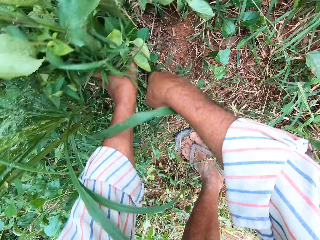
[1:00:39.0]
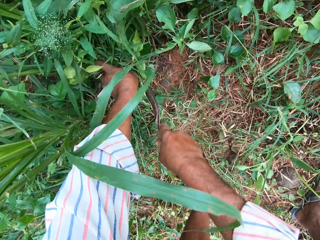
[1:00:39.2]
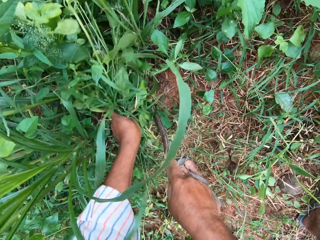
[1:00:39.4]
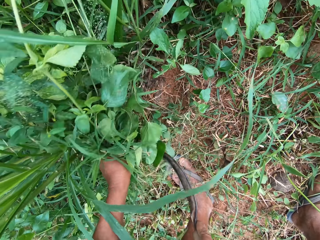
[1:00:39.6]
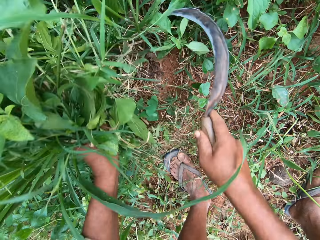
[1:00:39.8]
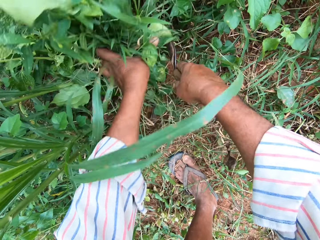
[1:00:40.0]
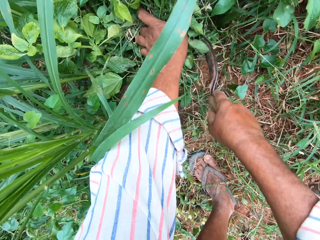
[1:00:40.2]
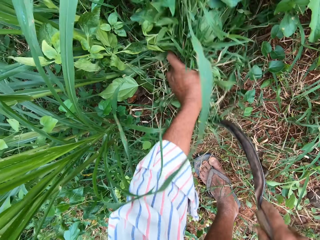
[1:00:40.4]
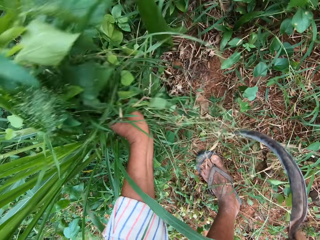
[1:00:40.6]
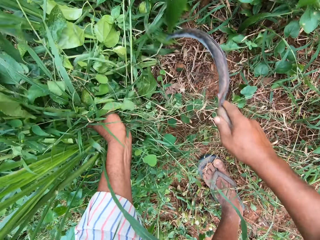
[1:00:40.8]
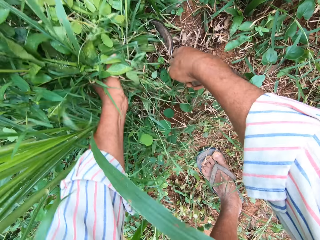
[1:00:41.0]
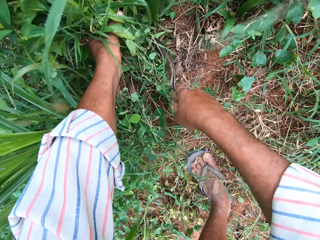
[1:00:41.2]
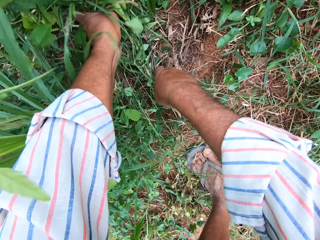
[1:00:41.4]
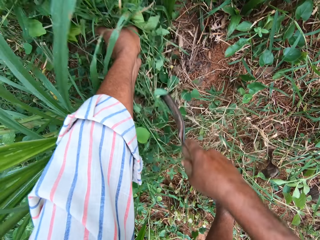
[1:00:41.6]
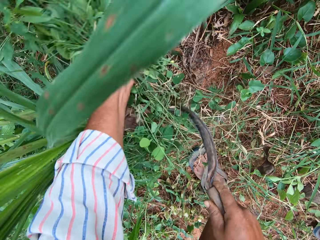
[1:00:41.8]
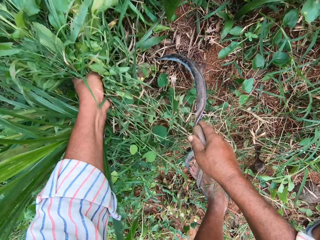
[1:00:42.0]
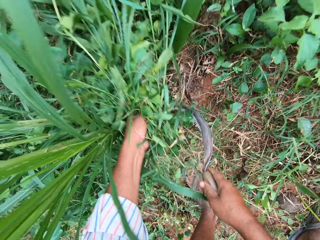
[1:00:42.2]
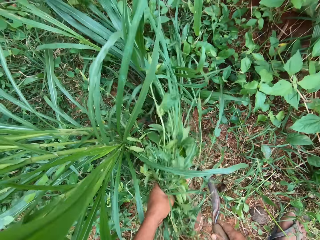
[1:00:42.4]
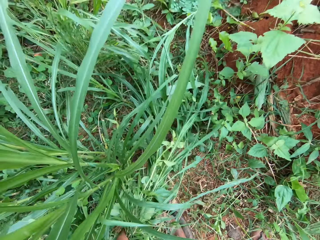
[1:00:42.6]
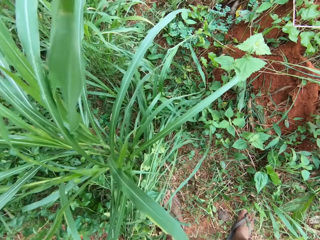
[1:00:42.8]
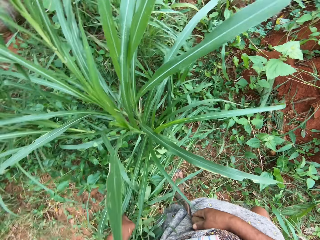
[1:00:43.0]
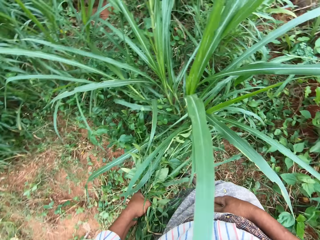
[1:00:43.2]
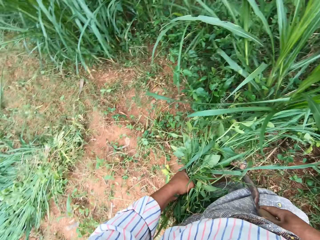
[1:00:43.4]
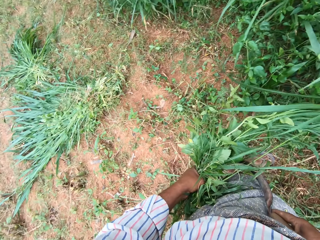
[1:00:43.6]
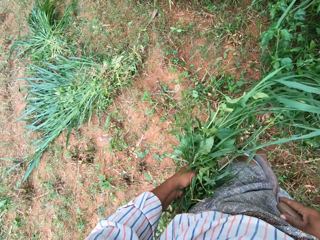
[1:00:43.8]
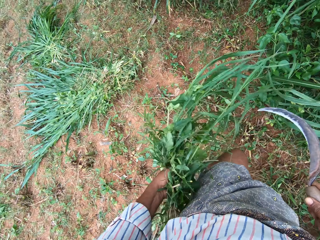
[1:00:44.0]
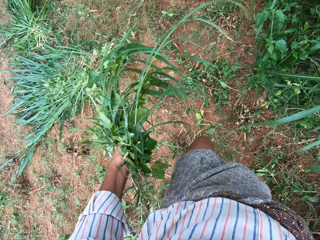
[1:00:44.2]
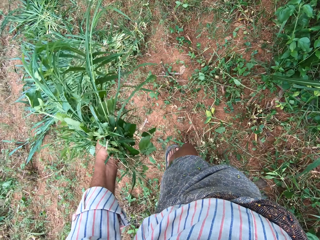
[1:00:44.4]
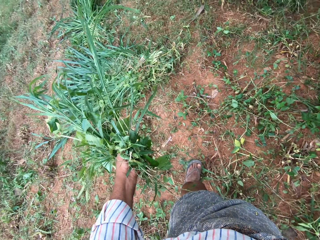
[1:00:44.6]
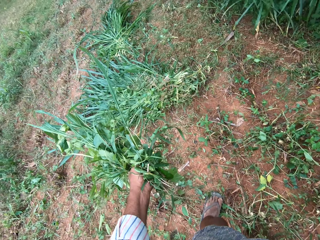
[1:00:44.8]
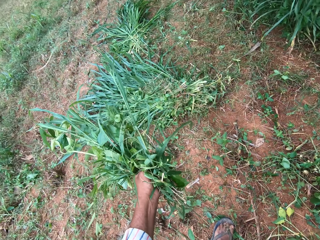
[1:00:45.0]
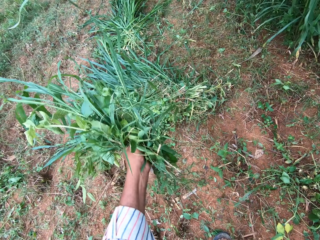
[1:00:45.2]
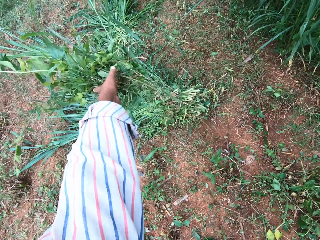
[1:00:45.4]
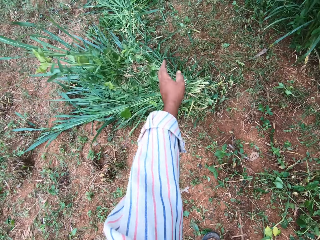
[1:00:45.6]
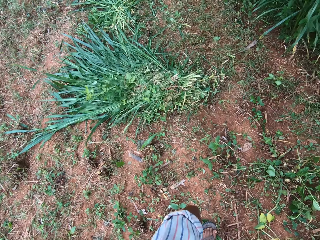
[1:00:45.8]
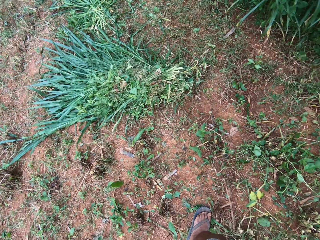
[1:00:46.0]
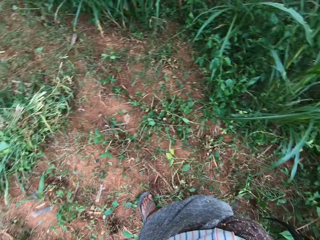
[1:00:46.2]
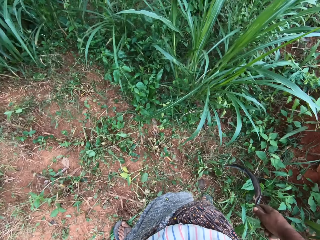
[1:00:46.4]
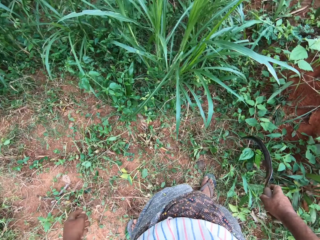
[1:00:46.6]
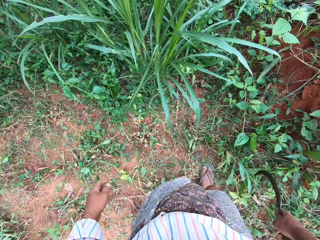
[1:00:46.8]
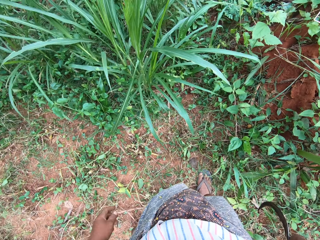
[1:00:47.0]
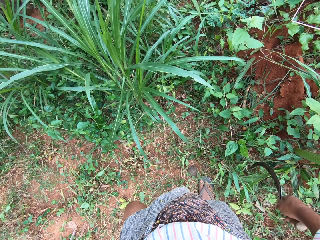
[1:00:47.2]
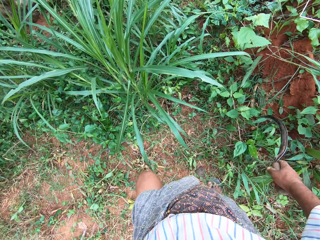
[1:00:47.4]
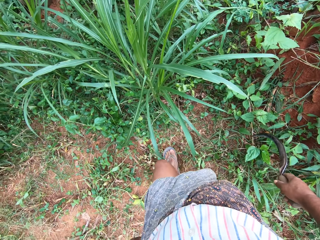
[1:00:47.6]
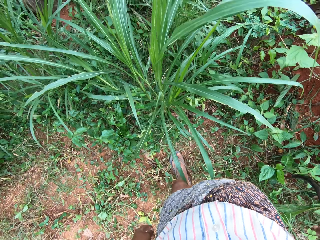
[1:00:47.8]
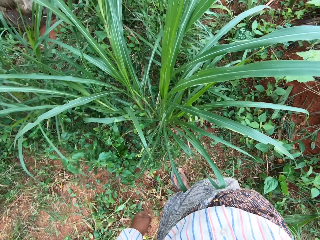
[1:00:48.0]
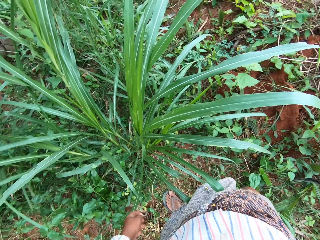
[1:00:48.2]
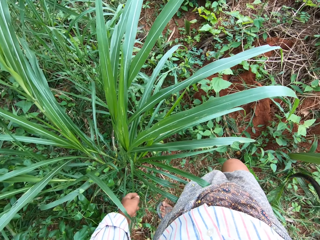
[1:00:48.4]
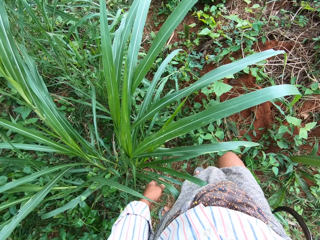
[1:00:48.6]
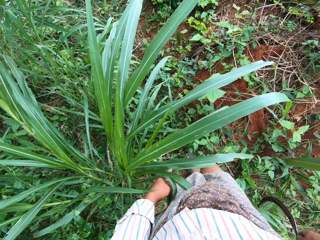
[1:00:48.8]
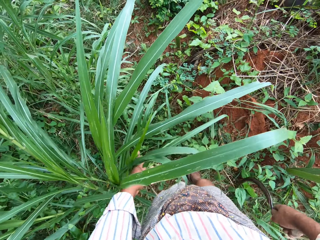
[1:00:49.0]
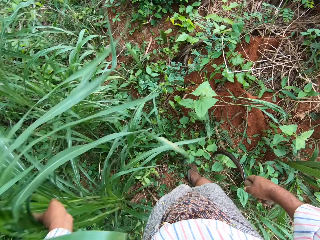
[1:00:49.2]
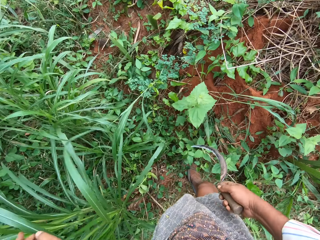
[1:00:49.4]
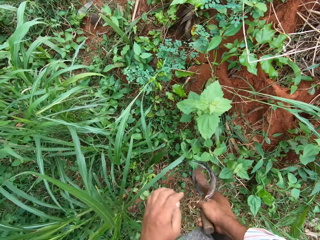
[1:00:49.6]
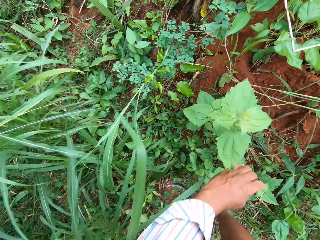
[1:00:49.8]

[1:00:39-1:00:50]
The camera wearer drops the grasses on the ground with other grasses. They walk around the field.

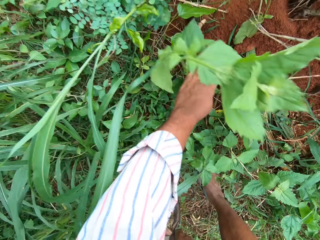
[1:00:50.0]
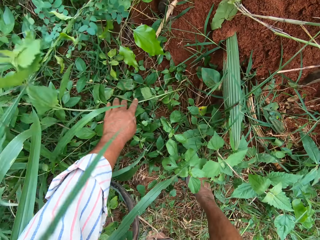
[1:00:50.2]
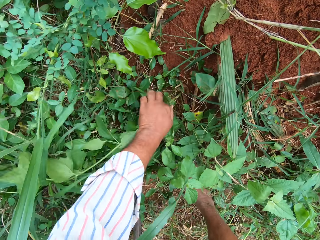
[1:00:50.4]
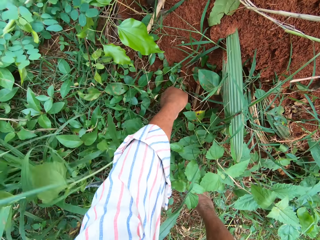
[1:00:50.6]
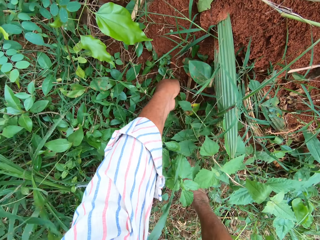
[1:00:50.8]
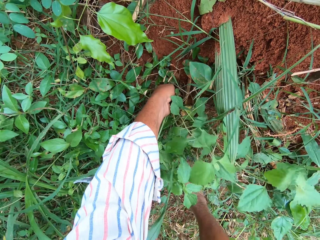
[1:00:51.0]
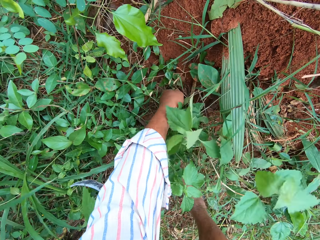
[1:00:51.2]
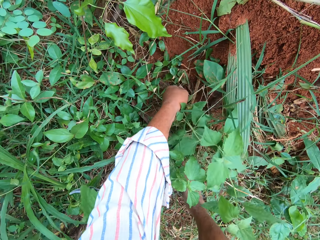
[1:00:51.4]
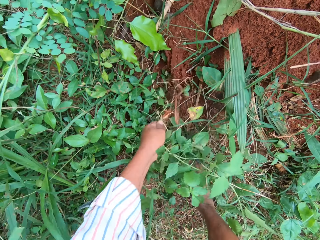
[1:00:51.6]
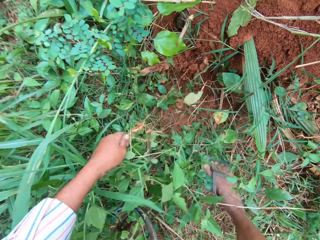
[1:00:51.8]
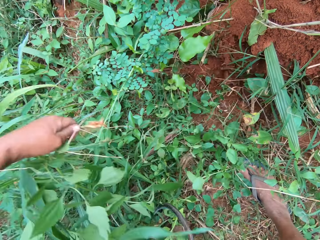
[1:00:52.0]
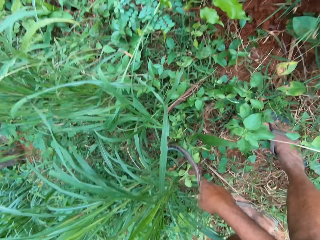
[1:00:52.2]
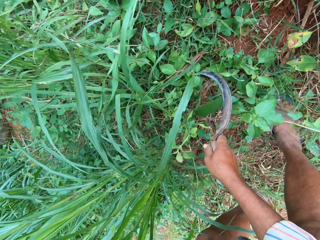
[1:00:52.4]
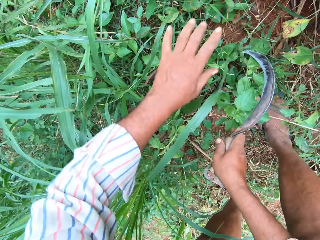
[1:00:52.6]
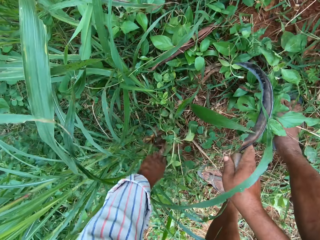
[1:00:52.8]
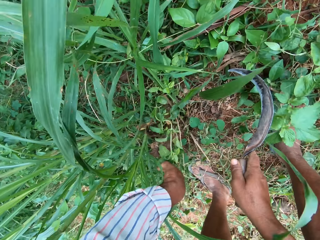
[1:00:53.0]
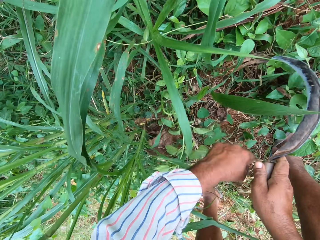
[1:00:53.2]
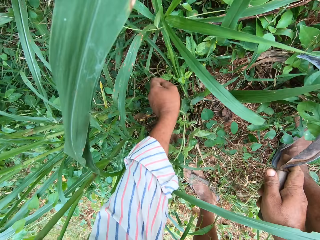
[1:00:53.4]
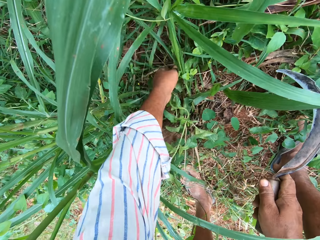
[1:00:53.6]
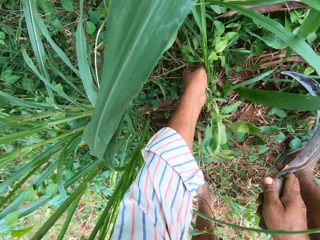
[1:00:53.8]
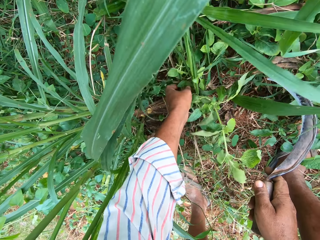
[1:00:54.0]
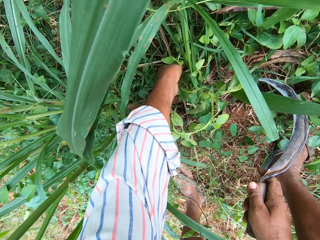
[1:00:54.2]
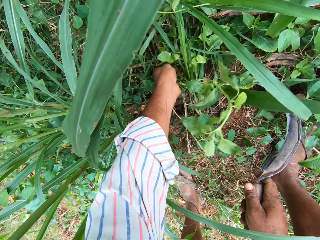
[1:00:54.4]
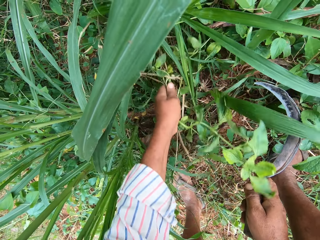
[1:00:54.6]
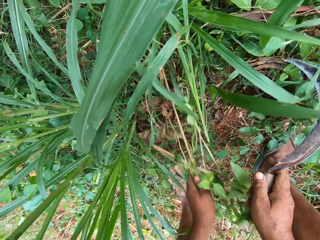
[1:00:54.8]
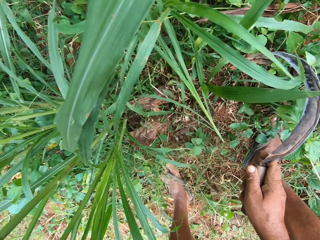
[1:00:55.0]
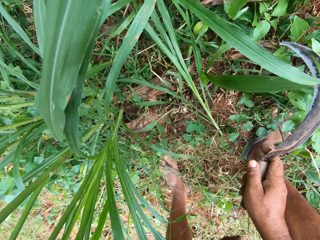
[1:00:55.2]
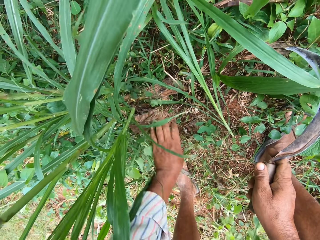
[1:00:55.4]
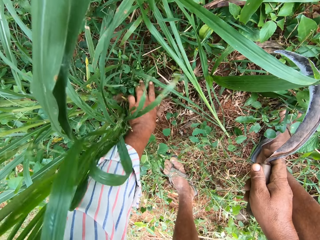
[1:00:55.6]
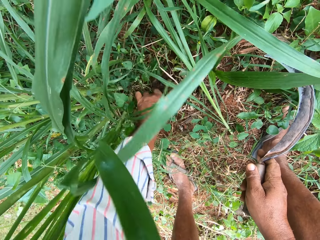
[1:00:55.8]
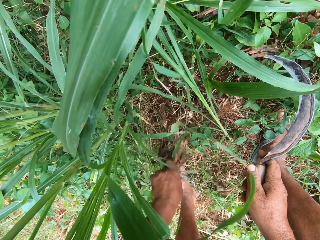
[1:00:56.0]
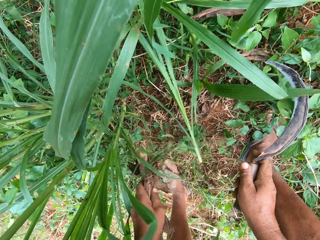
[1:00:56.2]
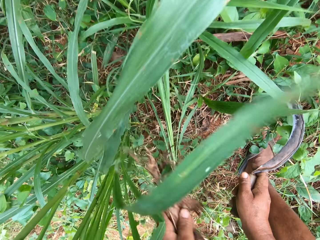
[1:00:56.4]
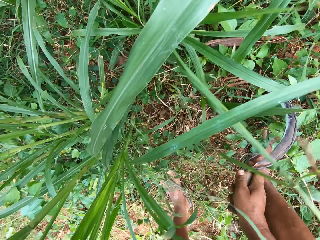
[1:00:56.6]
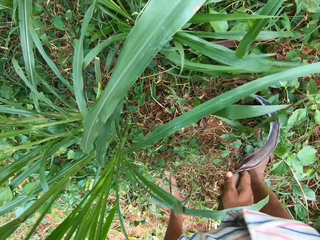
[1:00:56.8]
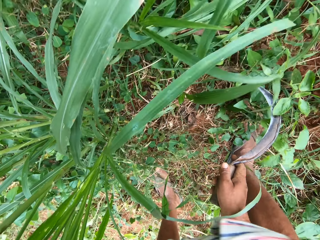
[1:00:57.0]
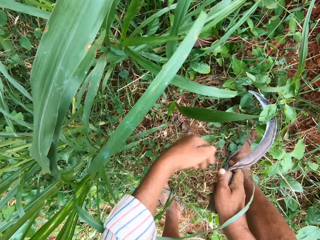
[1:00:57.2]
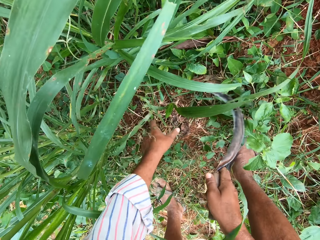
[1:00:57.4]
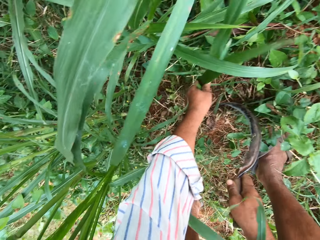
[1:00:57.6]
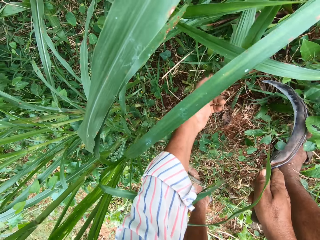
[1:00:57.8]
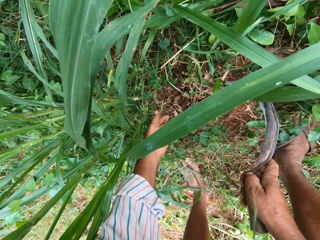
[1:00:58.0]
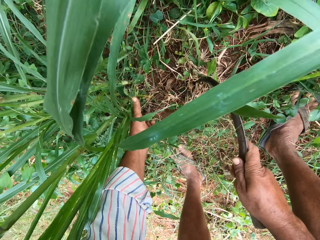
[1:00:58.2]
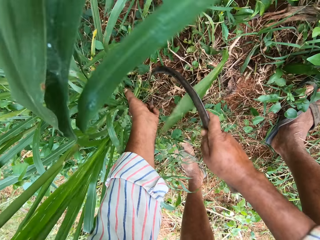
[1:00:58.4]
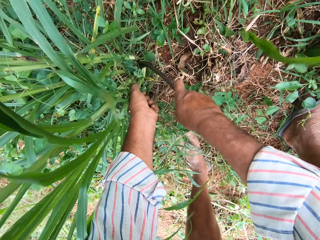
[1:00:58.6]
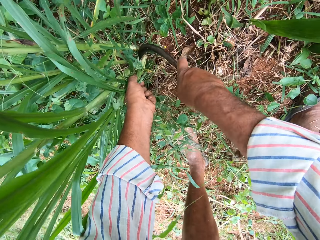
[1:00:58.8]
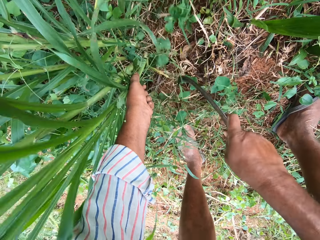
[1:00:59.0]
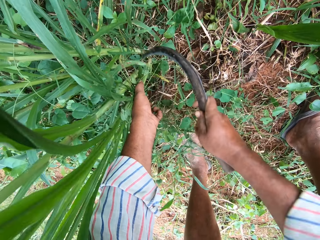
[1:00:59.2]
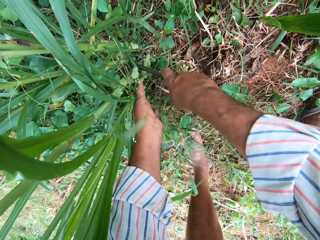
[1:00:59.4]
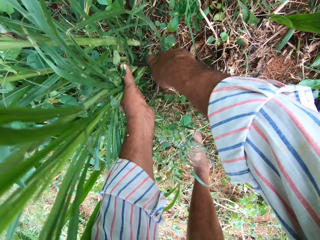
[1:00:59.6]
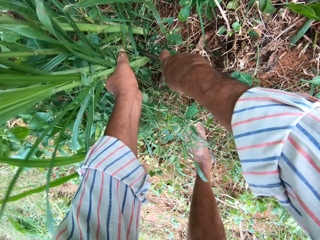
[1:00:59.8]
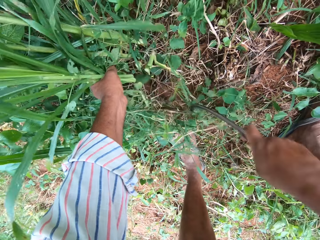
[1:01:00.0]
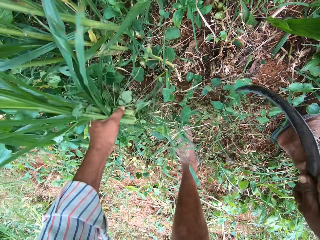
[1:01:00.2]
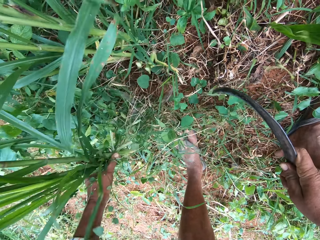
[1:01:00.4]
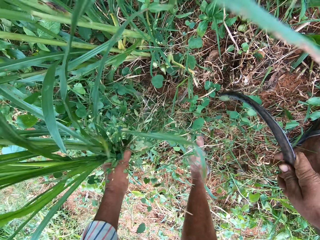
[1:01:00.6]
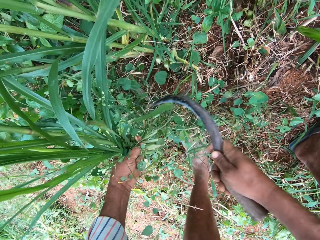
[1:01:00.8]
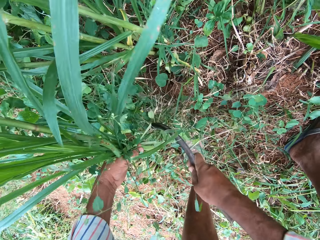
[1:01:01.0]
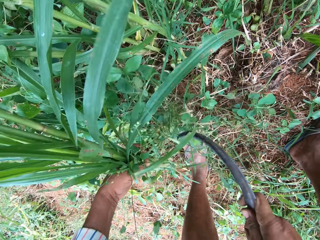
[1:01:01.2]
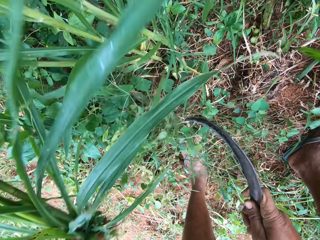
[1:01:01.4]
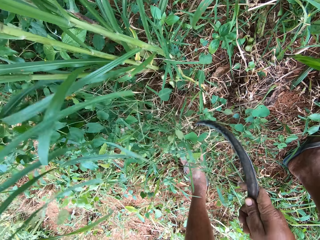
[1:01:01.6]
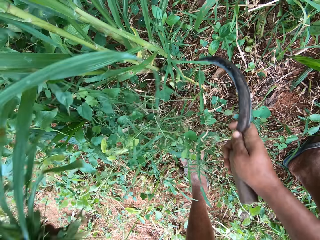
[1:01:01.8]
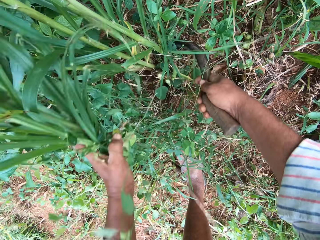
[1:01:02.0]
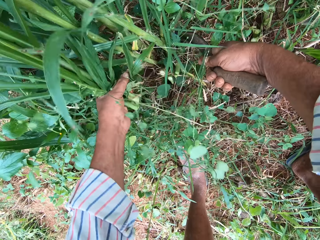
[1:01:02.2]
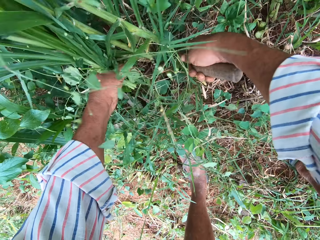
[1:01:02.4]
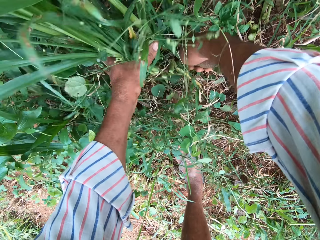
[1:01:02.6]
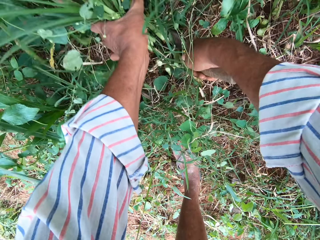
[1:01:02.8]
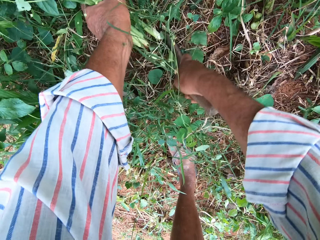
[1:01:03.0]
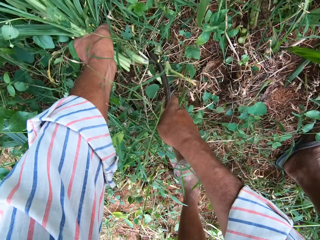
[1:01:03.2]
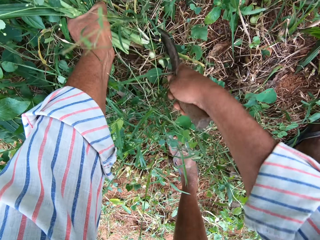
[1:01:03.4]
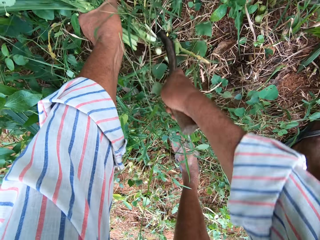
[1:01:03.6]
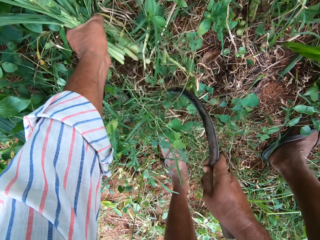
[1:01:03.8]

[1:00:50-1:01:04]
The camera wearer moves aside the grasses with his left hand. He uproots the grasses or weeds with his hand. He throws away the weeds. He uproots the weeds with his hand. He throws away the weeds. He cuts the grasses into his hand on the farm with the hand sickle.
